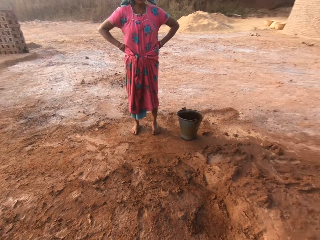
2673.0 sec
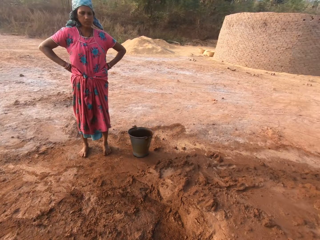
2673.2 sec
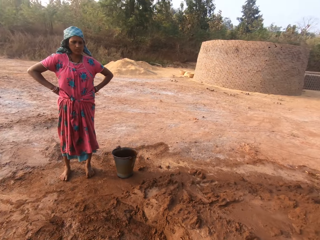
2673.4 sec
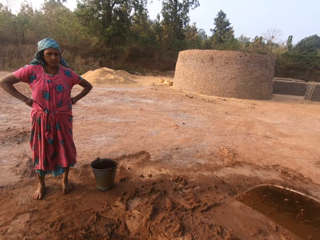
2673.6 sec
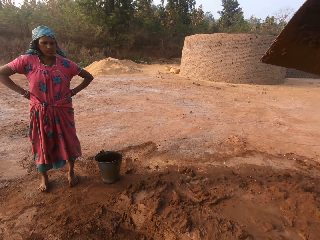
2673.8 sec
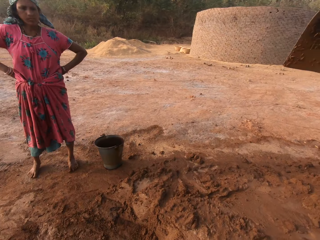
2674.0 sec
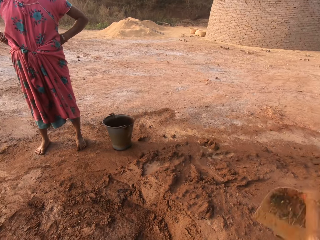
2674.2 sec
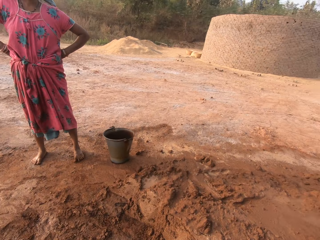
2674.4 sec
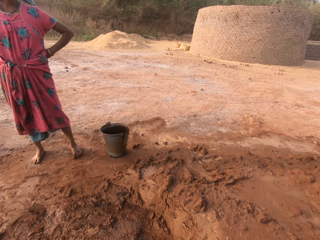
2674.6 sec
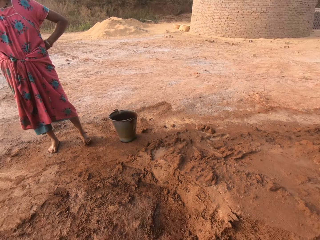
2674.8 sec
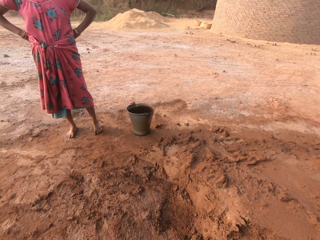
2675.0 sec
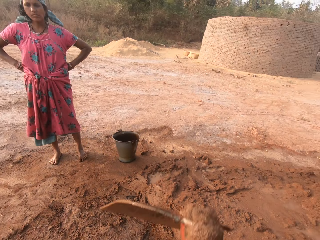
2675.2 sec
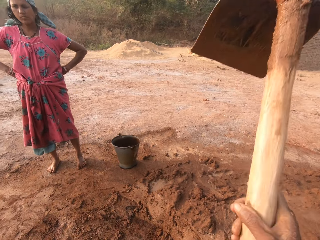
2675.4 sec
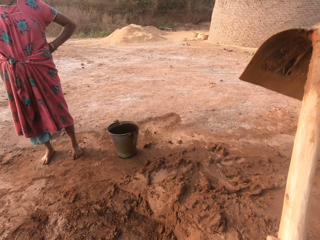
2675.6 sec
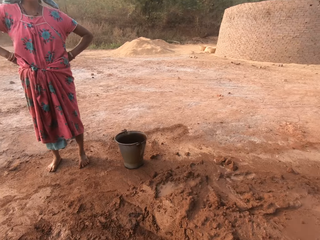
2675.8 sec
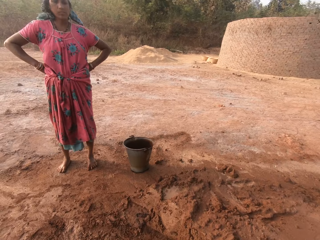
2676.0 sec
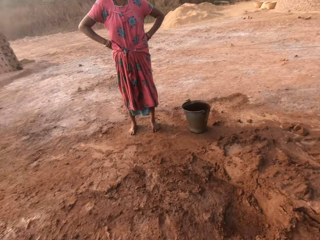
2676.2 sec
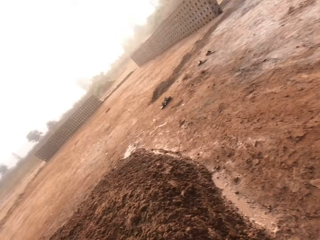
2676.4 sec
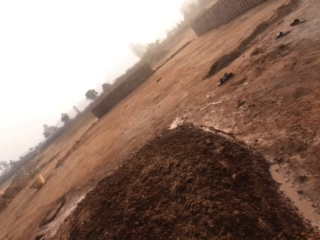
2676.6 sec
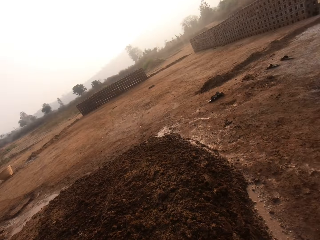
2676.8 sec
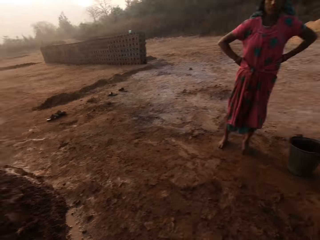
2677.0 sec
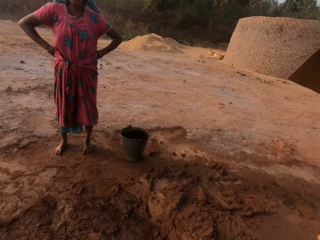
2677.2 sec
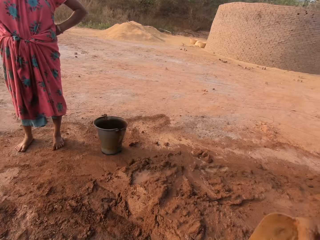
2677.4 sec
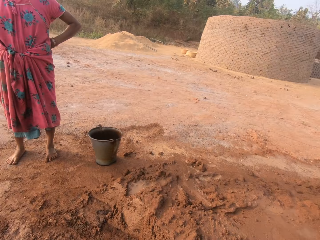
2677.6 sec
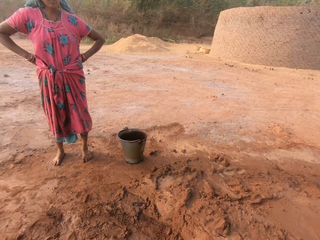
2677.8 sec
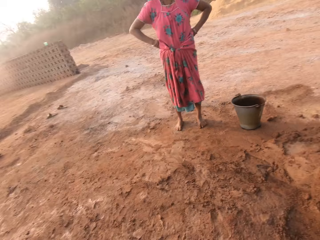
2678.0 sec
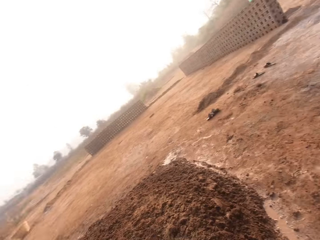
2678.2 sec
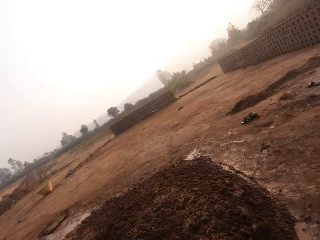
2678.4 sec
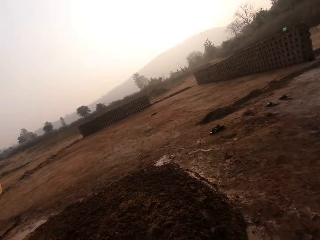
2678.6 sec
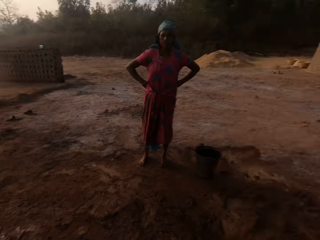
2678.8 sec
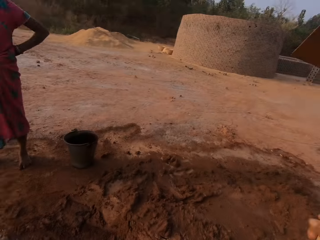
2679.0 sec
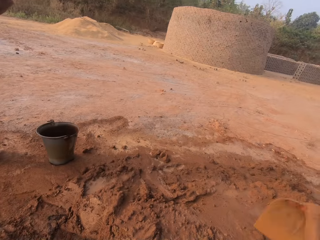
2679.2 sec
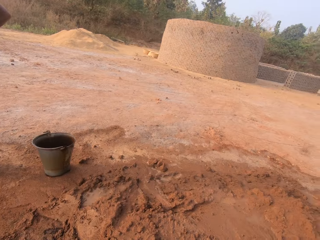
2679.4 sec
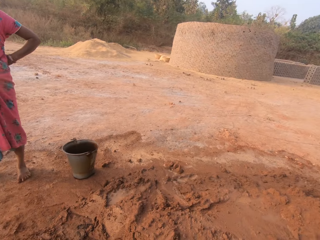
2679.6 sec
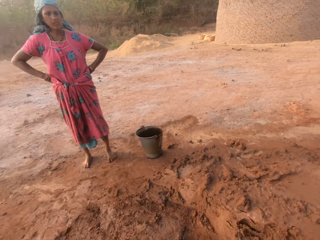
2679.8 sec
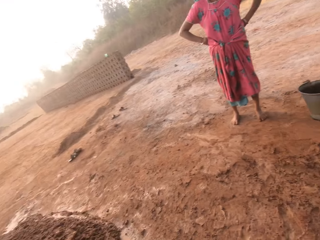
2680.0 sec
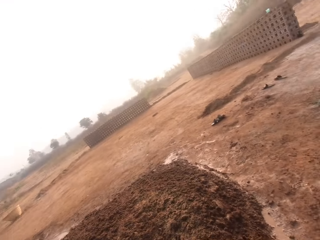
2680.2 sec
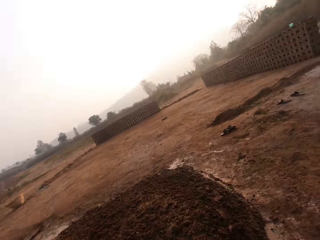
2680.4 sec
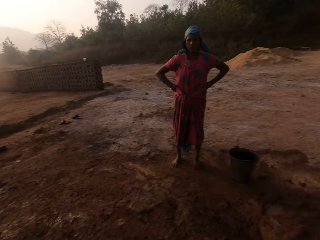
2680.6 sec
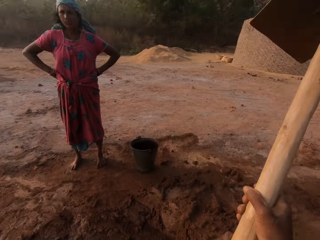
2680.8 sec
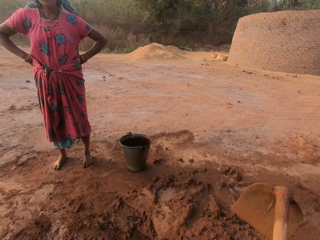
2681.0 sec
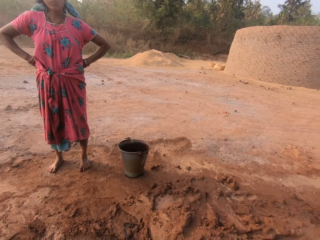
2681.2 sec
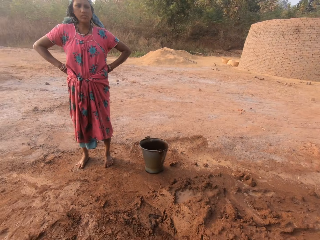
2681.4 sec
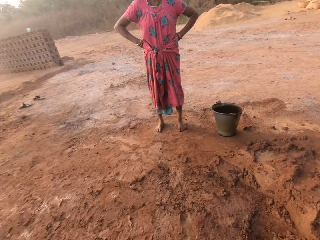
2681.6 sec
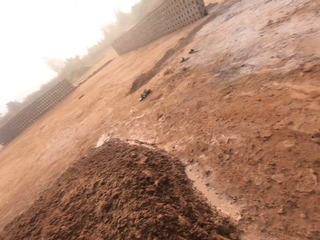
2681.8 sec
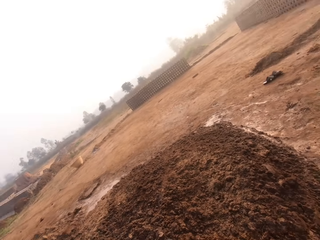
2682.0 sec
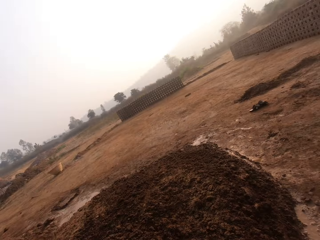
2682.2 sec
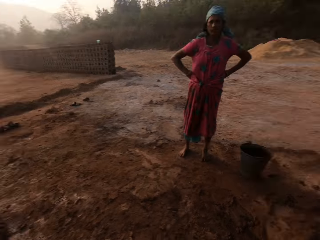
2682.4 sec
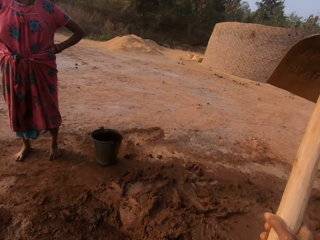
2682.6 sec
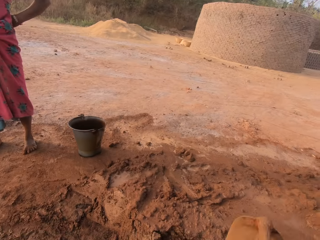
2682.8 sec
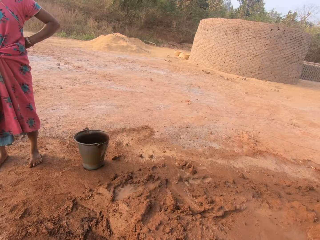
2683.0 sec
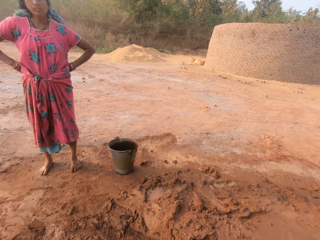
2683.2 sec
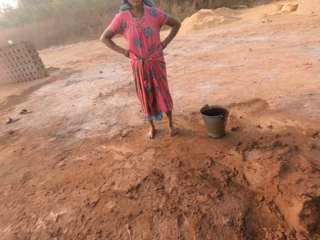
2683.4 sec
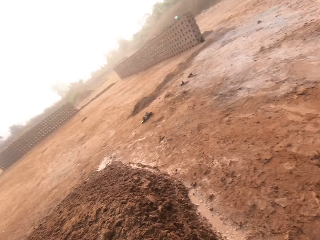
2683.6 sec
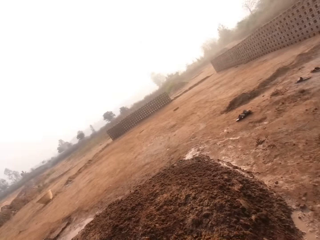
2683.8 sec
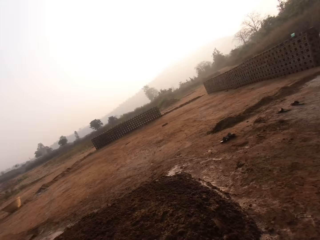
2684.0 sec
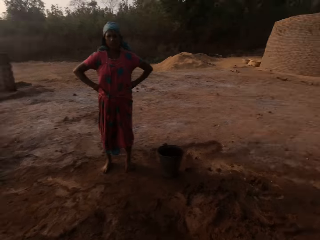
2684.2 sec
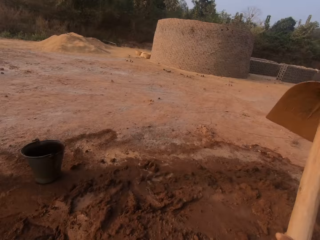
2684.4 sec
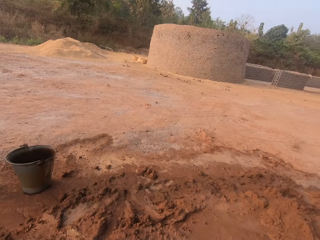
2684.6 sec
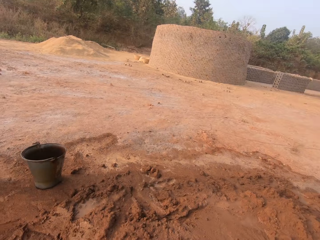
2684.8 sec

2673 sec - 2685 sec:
The camera wearer gathers sand from the heap of sand on the ground with the hoe in his right hand. He digs soil with the hoe.

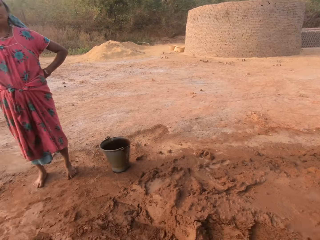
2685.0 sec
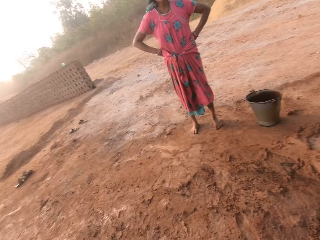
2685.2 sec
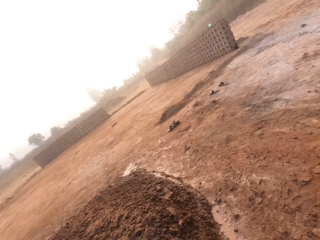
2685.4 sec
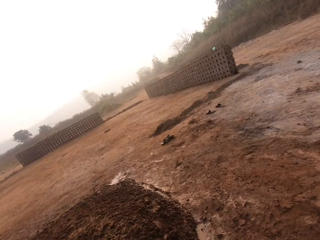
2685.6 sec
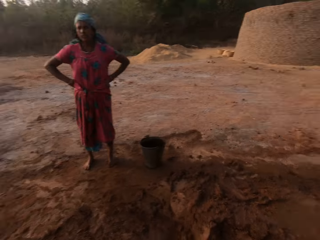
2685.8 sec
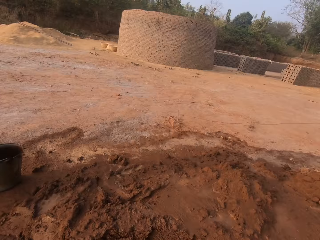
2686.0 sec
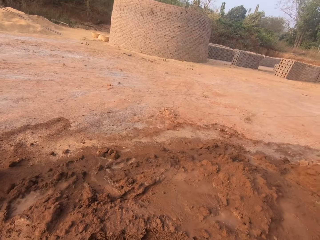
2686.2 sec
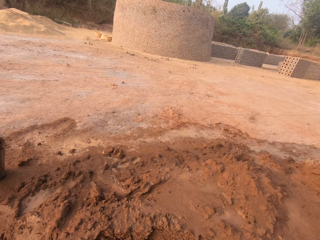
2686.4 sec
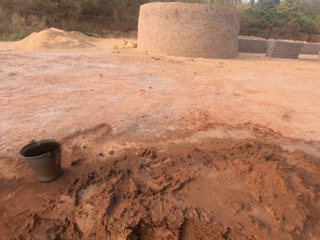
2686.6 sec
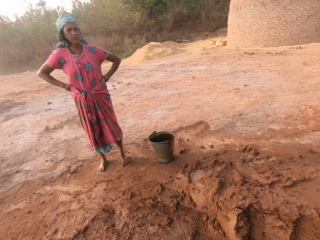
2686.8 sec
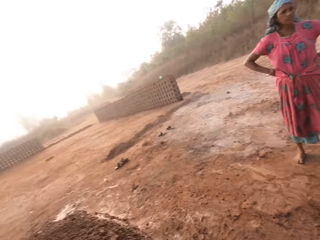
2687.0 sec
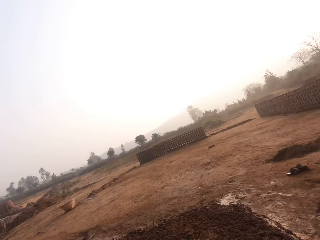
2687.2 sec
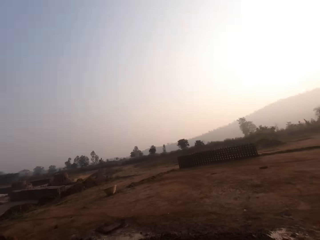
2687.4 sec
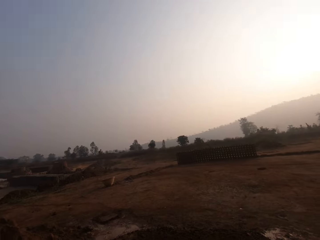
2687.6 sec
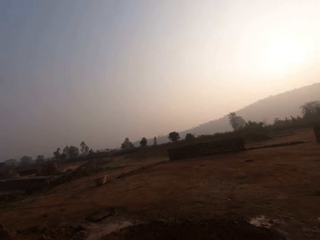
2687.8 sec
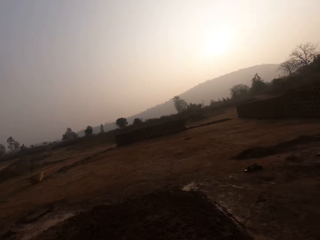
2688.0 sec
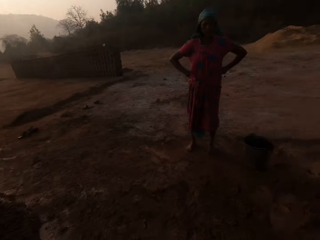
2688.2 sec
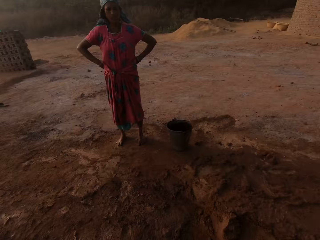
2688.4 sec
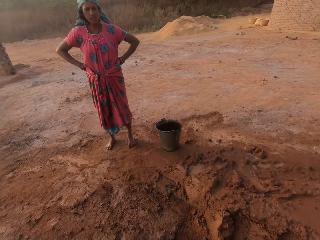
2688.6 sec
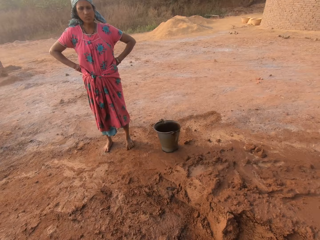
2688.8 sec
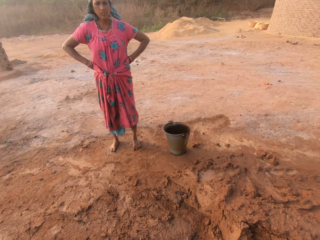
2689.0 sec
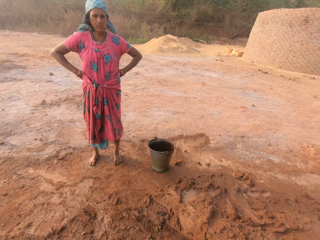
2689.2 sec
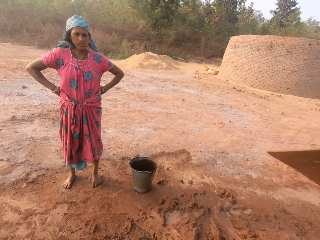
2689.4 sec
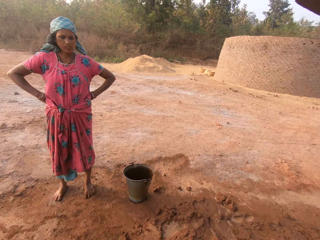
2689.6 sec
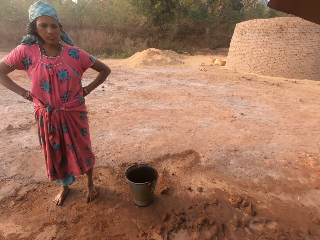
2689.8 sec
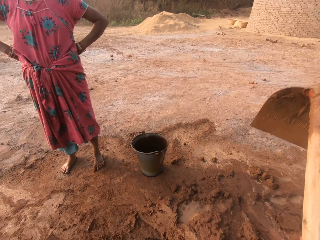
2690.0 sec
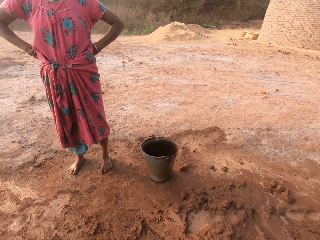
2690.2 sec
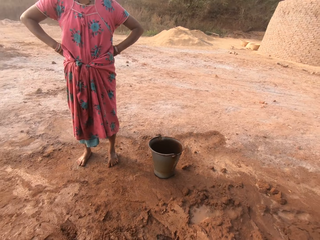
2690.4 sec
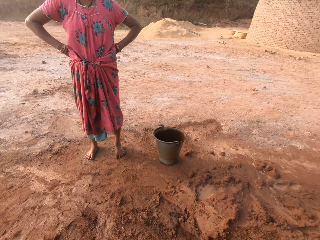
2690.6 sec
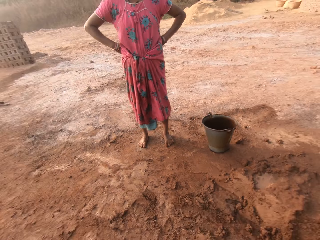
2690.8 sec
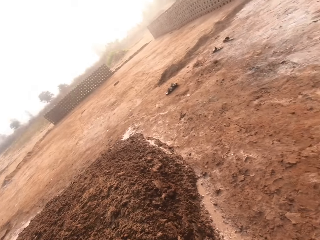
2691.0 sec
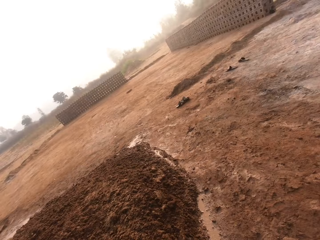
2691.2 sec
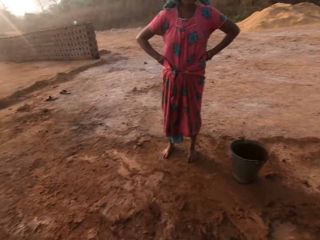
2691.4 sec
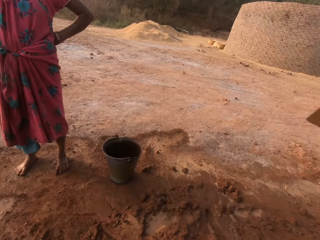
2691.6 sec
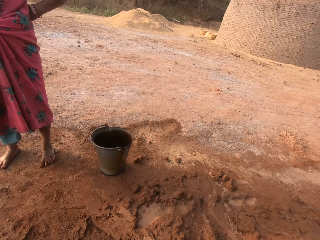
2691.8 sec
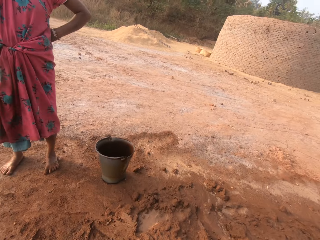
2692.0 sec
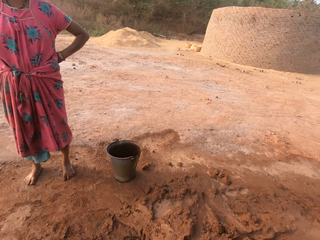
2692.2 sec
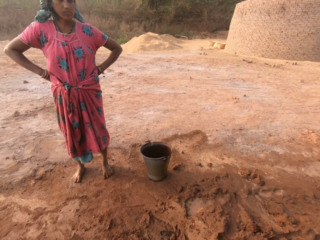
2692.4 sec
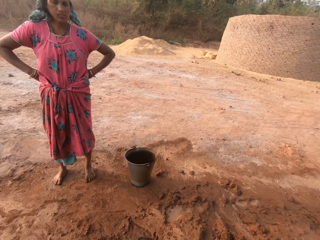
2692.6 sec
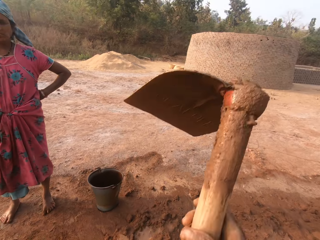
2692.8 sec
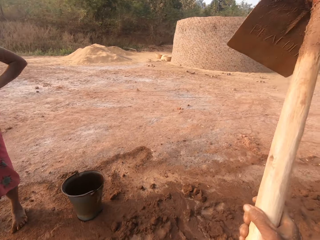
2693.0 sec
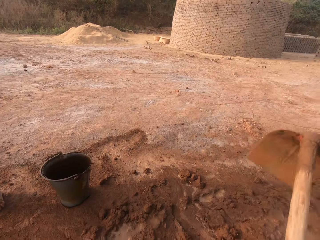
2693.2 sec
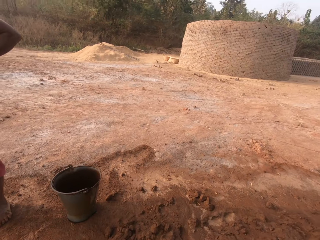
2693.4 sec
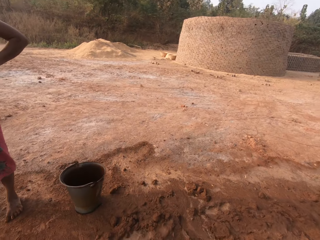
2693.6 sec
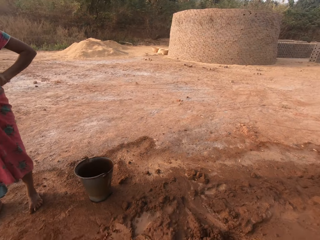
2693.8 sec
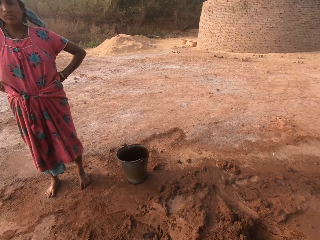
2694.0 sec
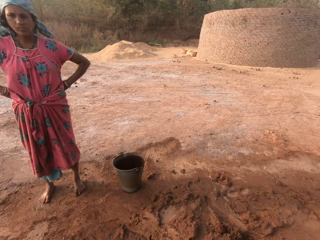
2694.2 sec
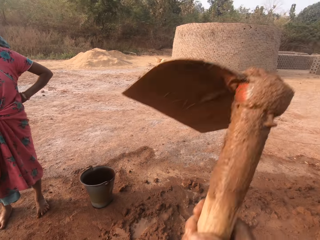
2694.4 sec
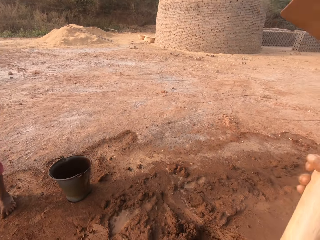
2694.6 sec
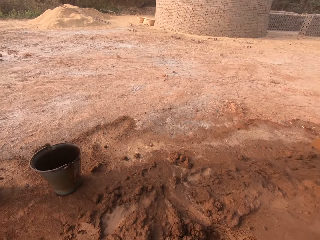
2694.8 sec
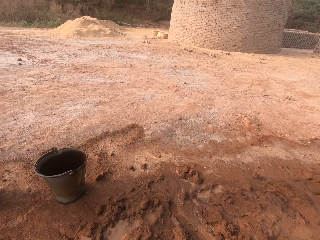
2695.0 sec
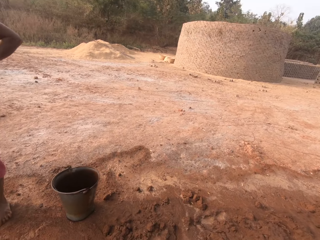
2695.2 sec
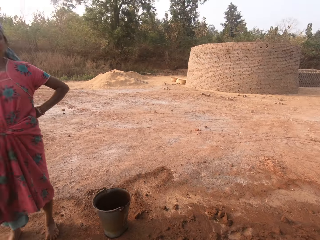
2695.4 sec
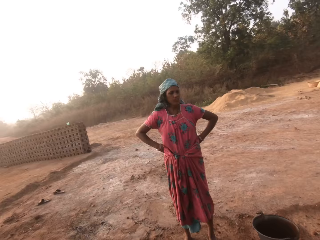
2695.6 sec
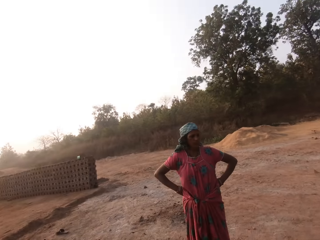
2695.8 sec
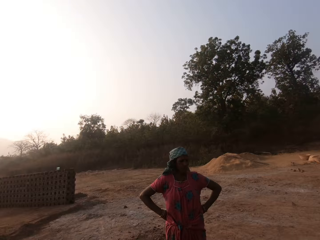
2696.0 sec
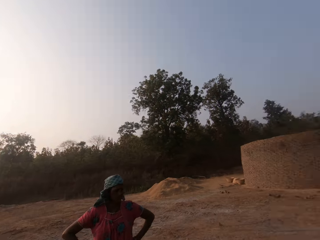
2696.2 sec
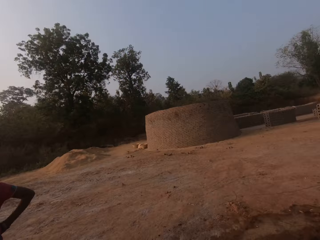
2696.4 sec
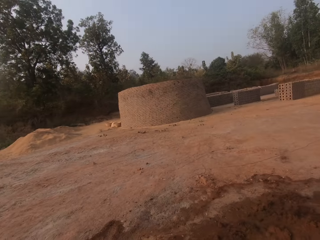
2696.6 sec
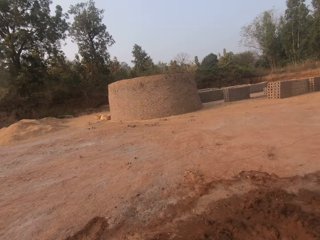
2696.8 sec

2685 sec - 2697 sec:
The camera wearer converses with the woman.
